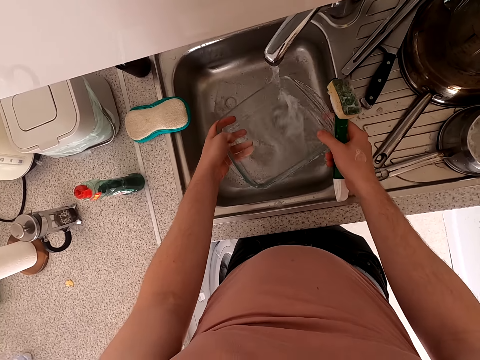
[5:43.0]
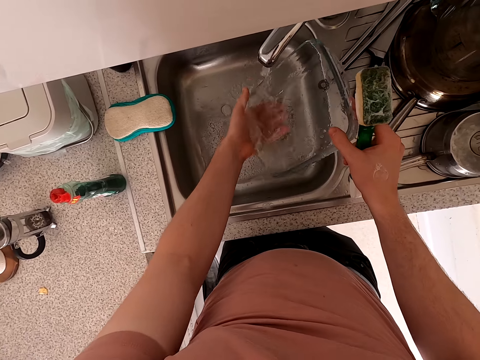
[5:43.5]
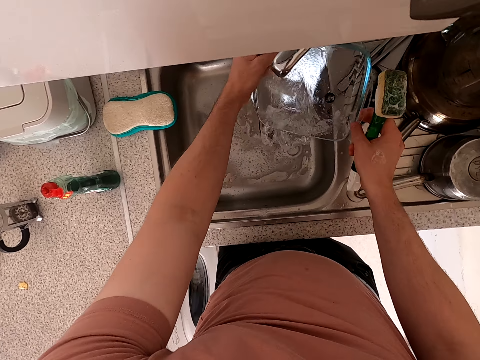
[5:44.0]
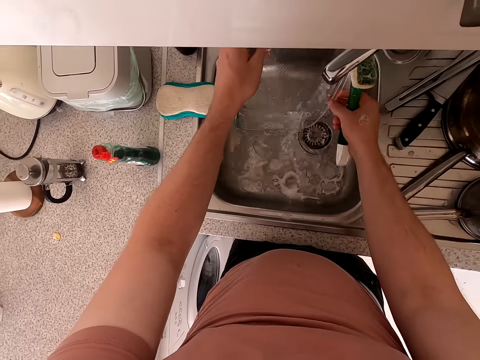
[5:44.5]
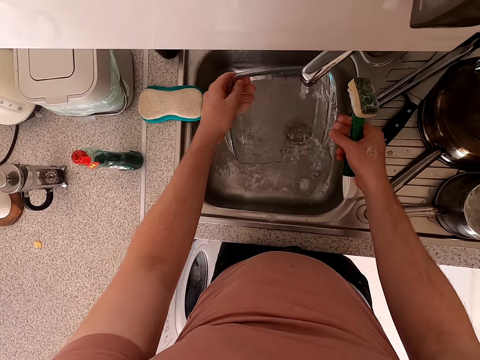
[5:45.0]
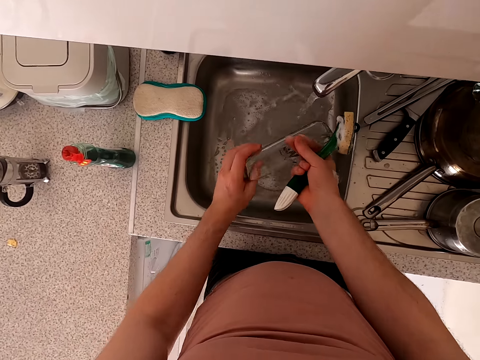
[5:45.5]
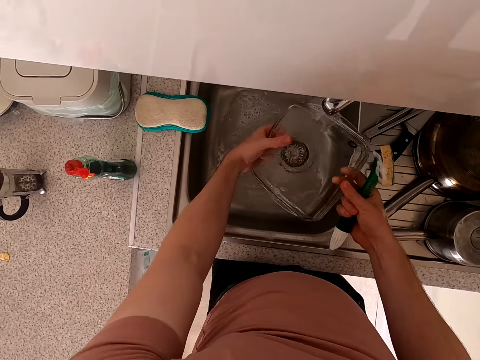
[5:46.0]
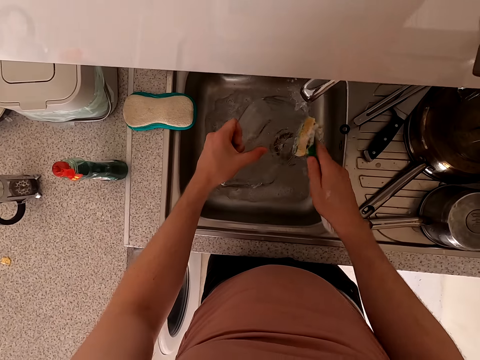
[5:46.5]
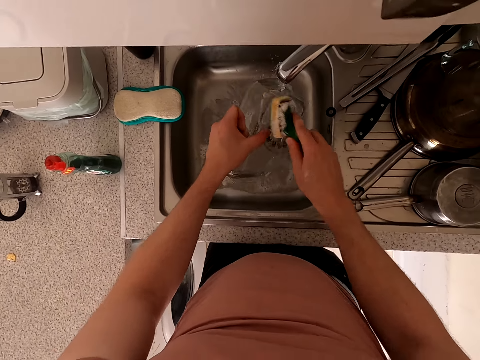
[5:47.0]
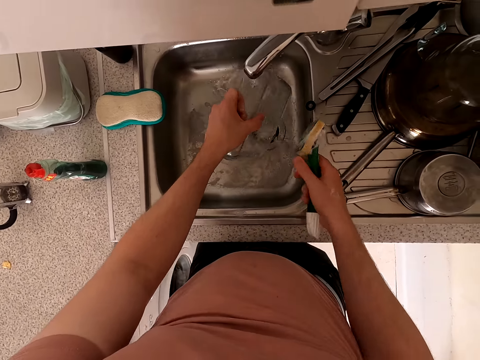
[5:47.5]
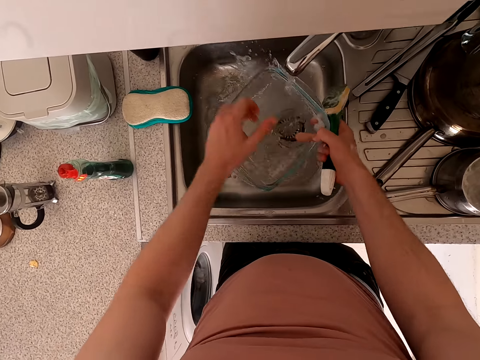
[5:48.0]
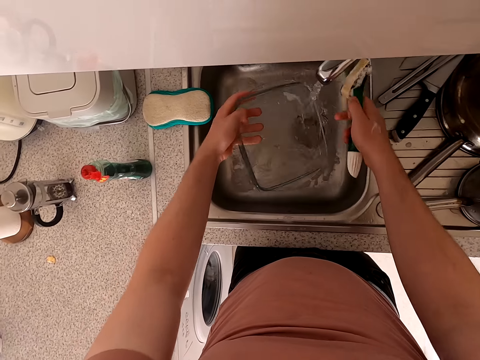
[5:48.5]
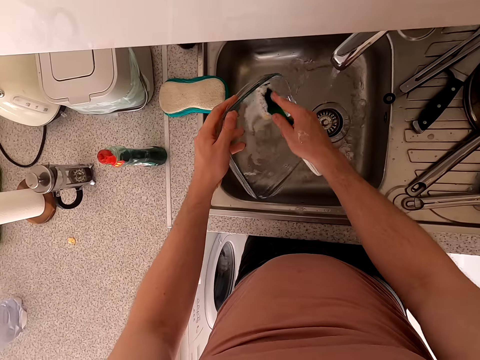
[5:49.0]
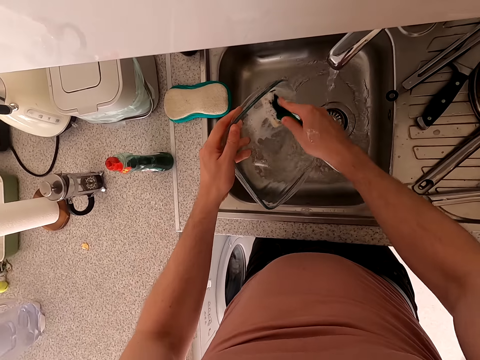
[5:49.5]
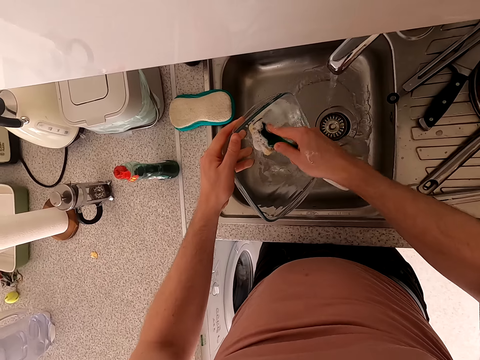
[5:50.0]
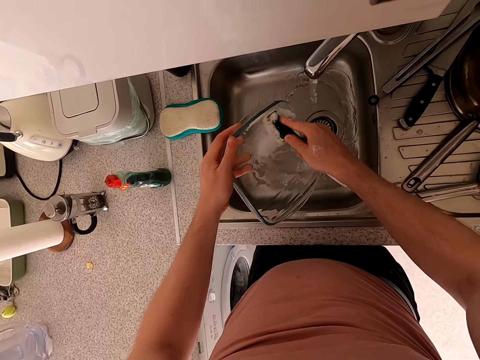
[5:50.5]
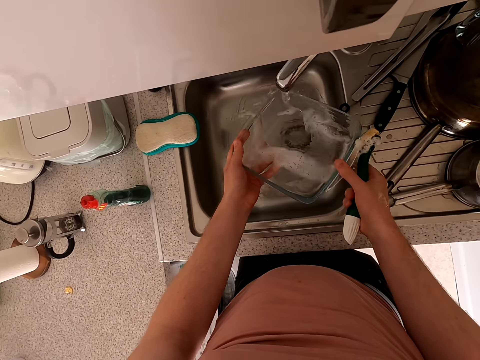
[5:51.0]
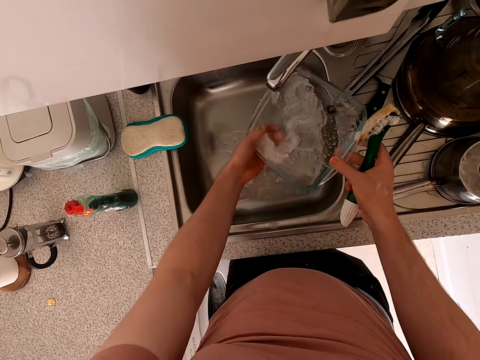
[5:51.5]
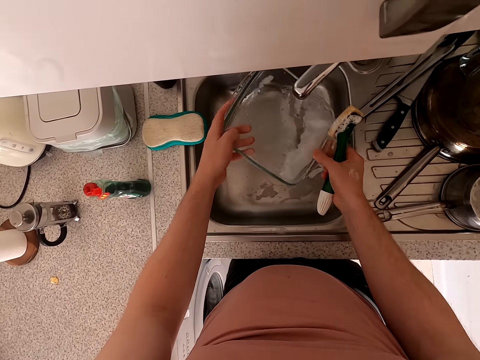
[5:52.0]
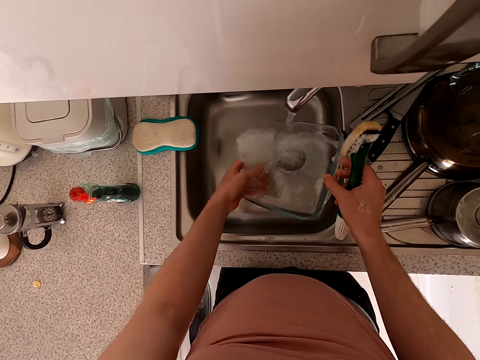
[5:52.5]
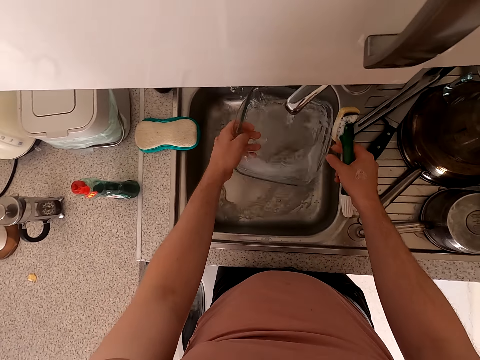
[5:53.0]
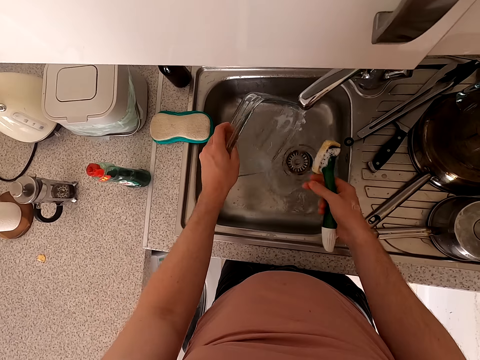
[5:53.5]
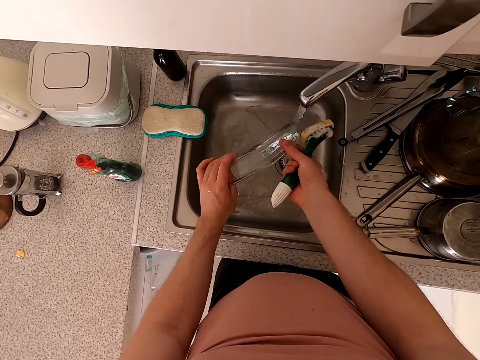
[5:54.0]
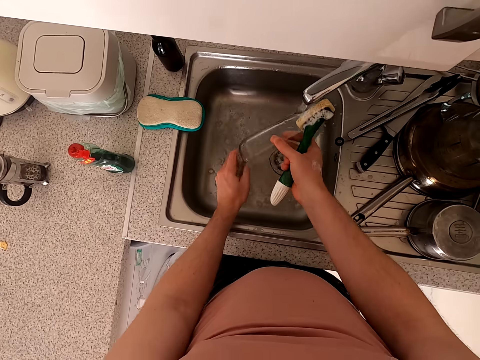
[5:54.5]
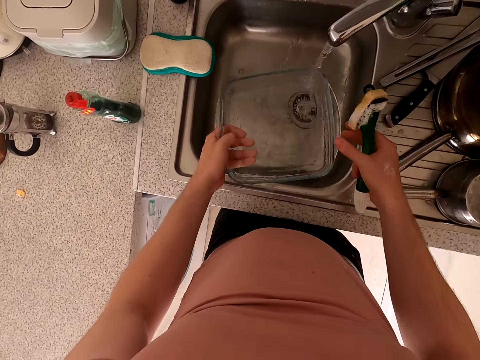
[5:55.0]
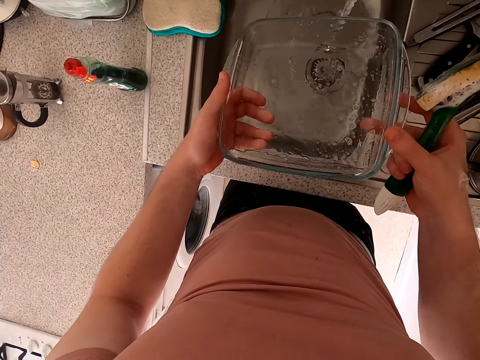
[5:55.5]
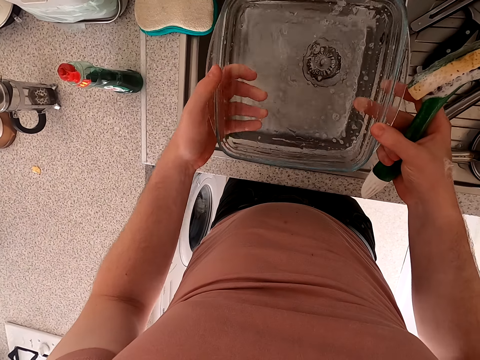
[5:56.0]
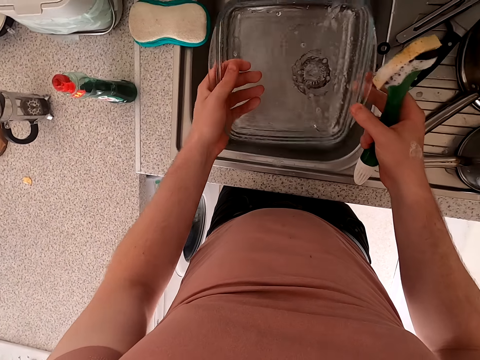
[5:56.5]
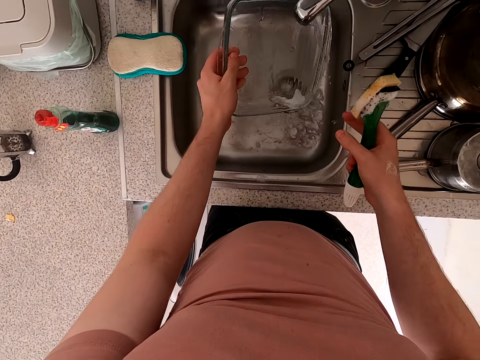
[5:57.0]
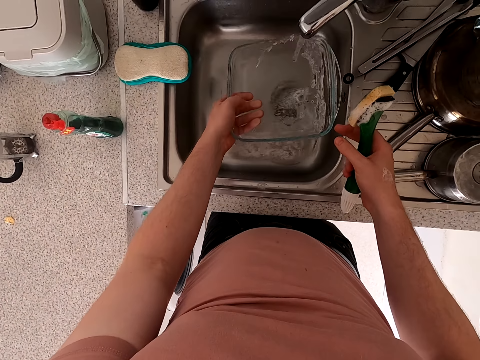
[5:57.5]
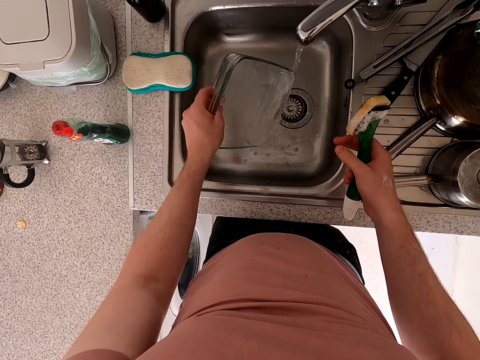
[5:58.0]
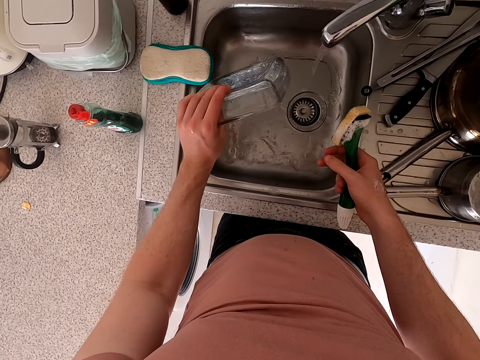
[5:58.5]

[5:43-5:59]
The camera wearer scrubs the bowl. They rinse the bowl. They rinse the bowl again.

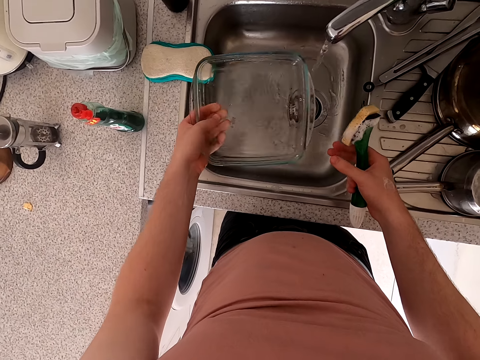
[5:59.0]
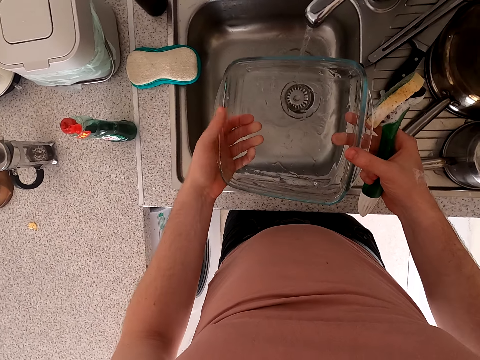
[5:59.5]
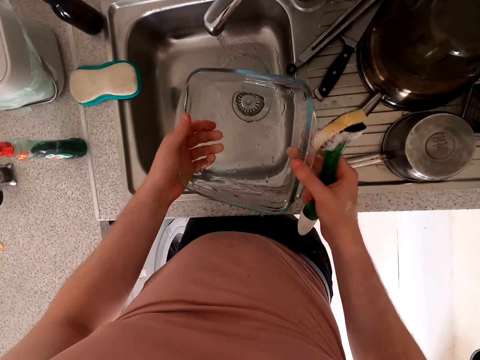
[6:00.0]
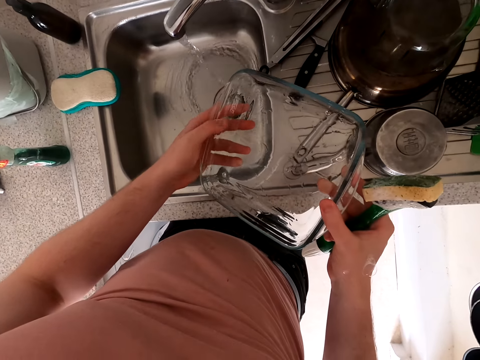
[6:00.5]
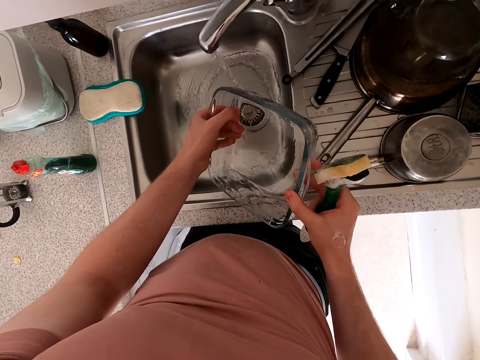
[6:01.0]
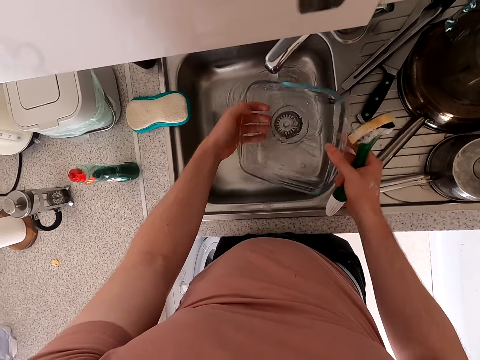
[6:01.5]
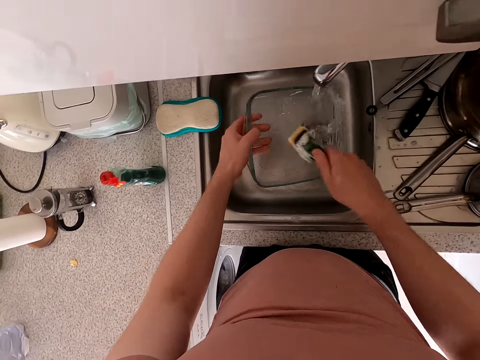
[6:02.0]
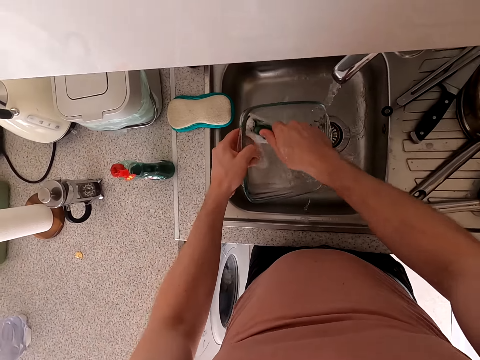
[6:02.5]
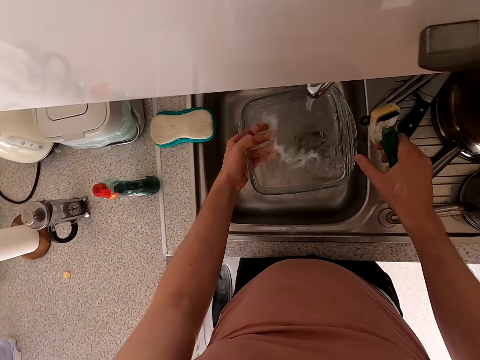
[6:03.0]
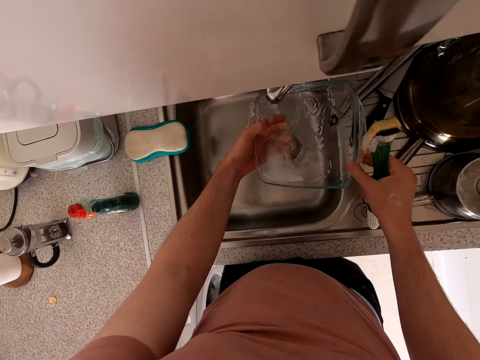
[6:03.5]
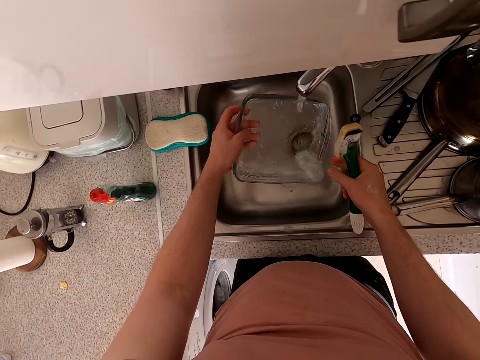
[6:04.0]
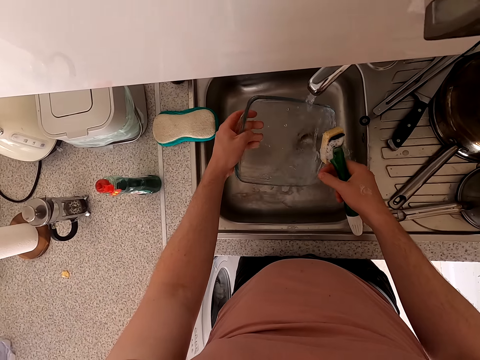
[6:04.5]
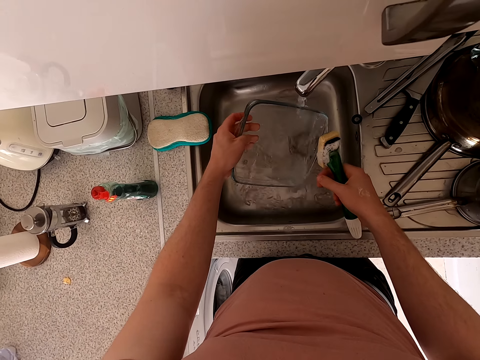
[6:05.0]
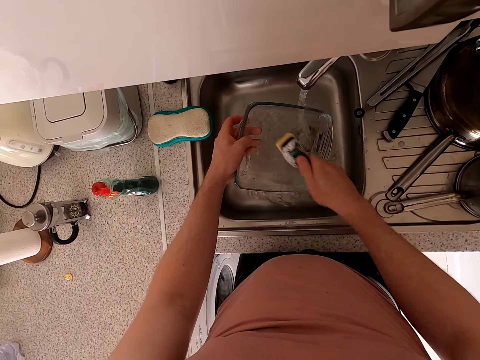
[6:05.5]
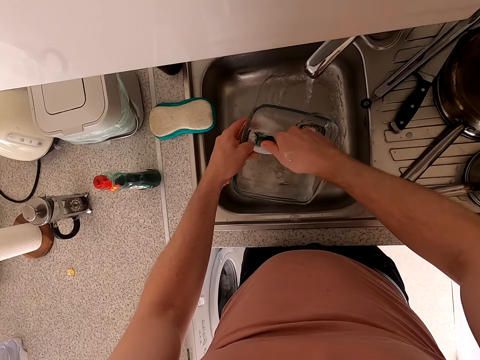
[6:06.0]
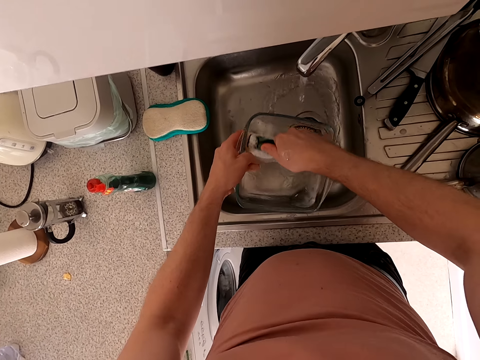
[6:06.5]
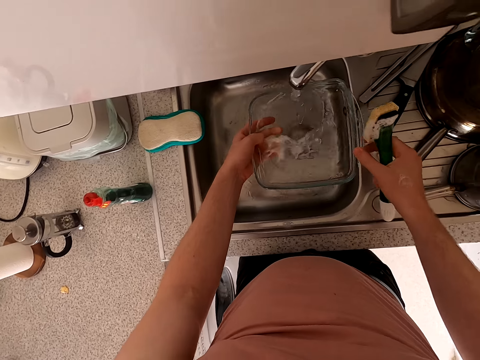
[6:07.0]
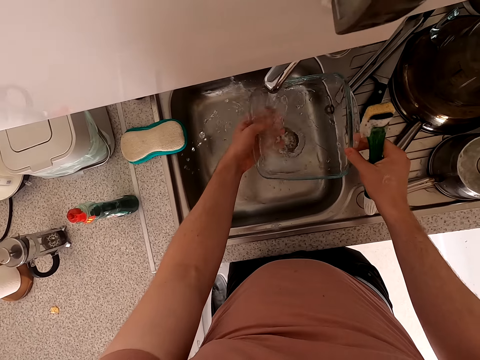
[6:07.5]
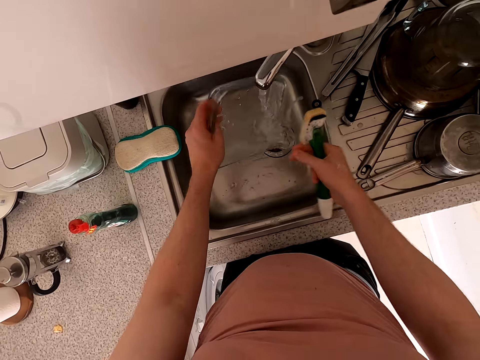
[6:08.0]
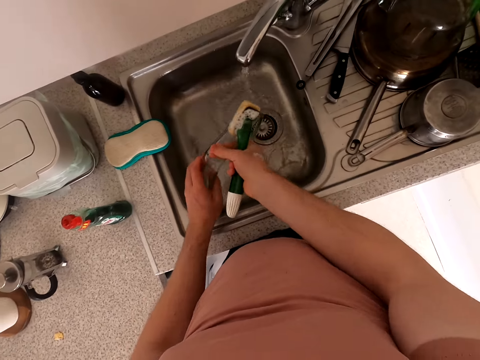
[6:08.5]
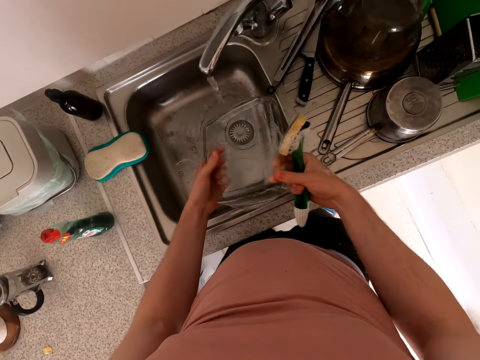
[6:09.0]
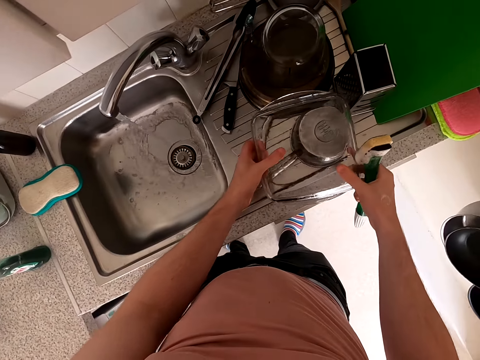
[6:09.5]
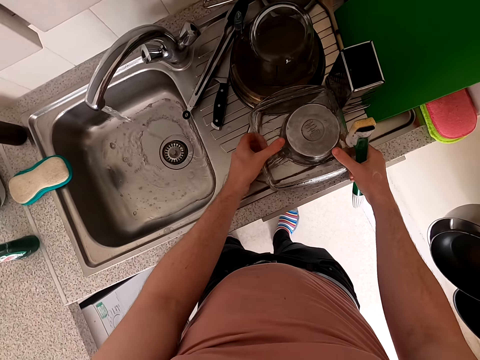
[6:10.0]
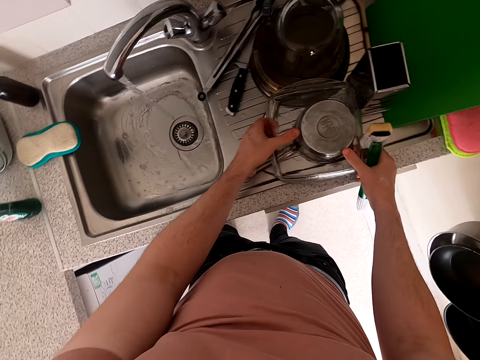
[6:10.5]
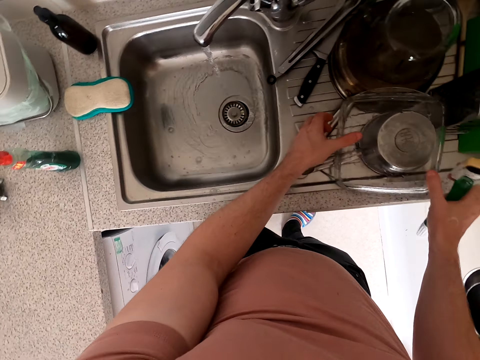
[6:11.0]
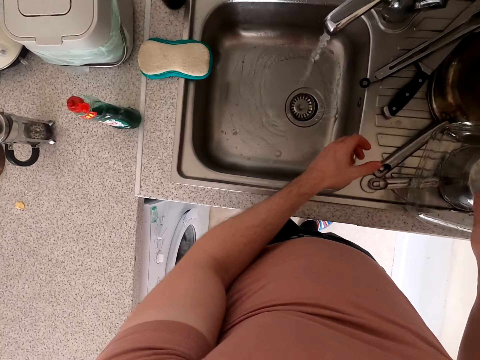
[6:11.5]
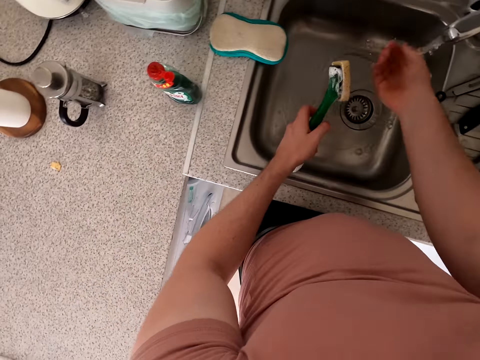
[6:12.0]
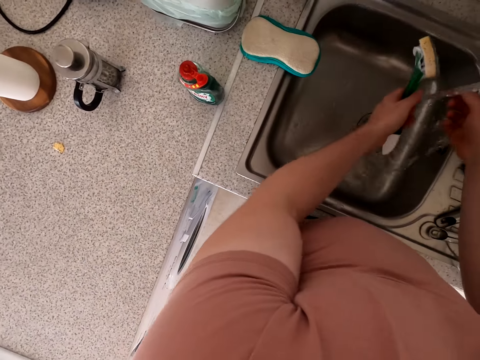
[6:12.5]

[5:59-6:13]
The camera wearer rinses the bowl. They clean the bowl and rinse the bowl. They put the bowl on the kitchen top.
